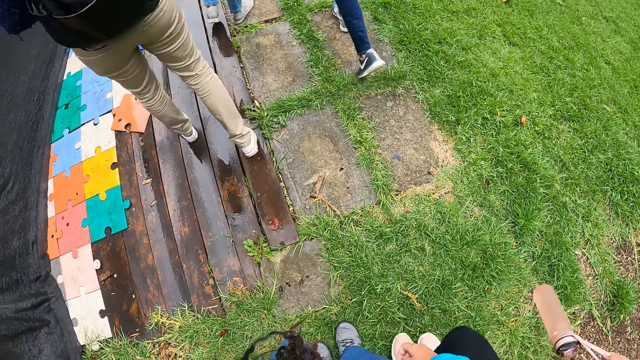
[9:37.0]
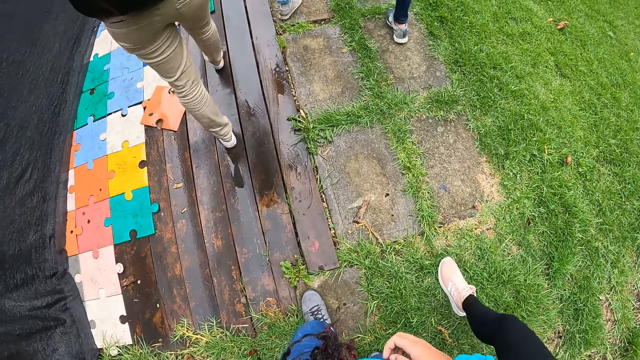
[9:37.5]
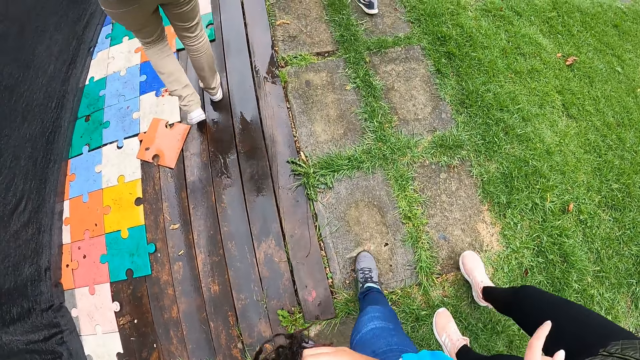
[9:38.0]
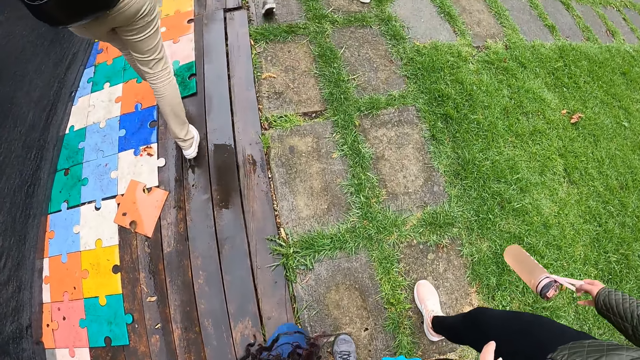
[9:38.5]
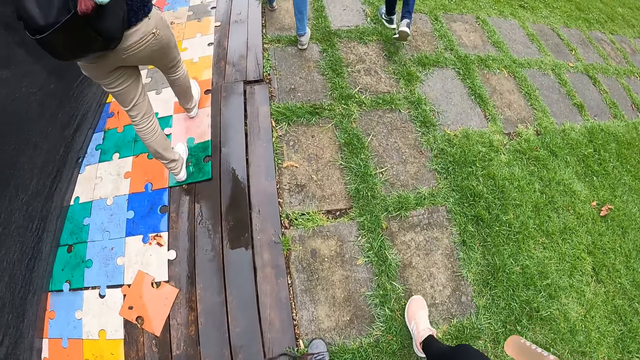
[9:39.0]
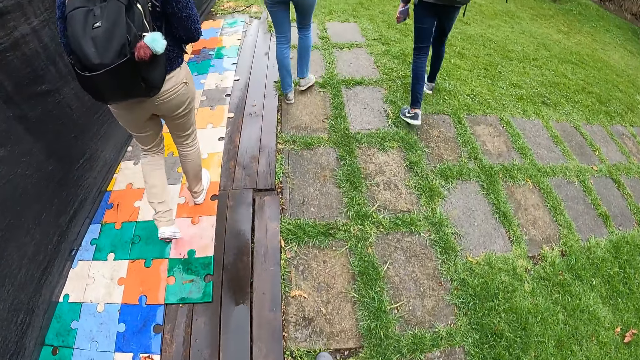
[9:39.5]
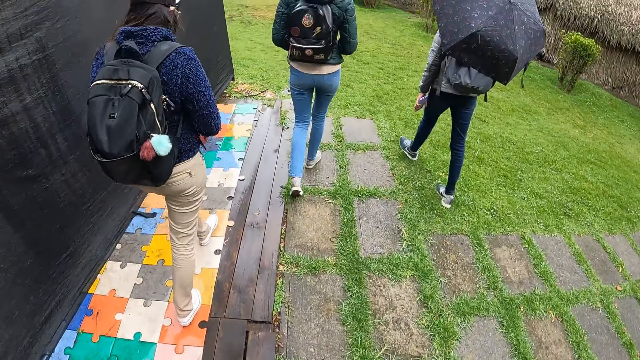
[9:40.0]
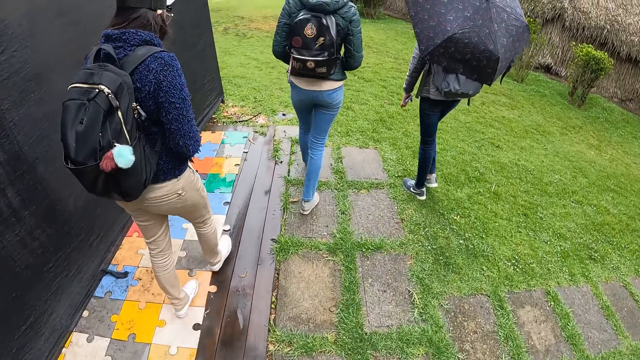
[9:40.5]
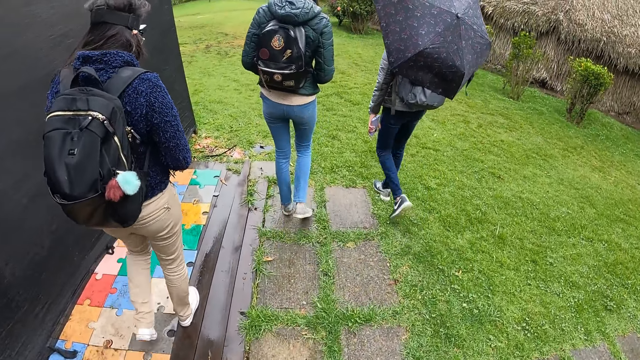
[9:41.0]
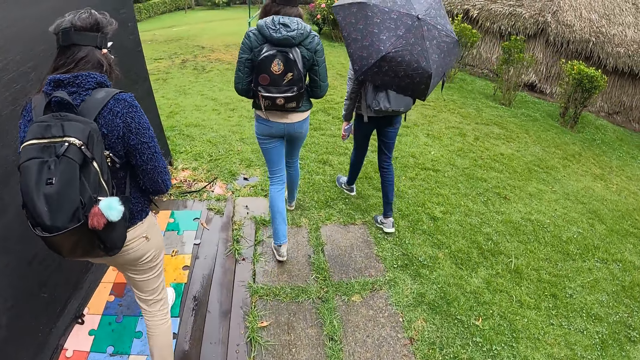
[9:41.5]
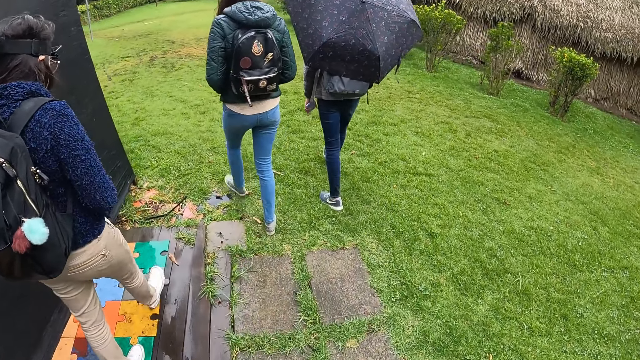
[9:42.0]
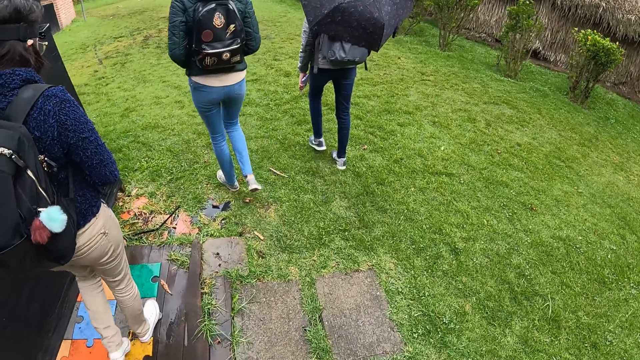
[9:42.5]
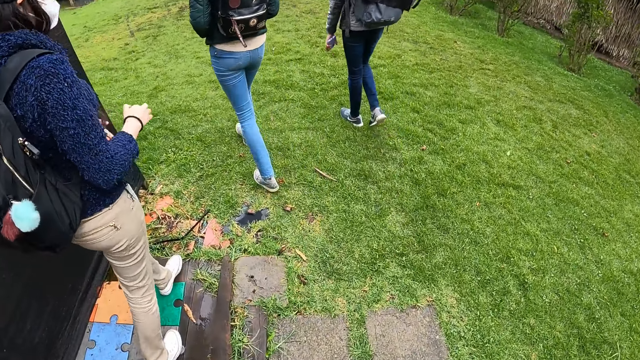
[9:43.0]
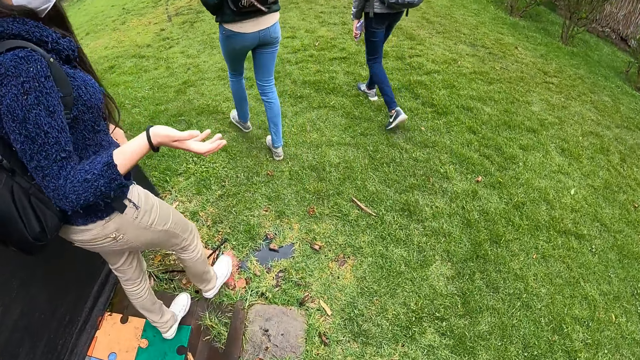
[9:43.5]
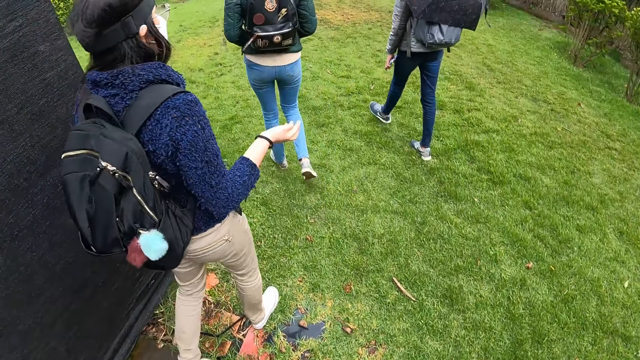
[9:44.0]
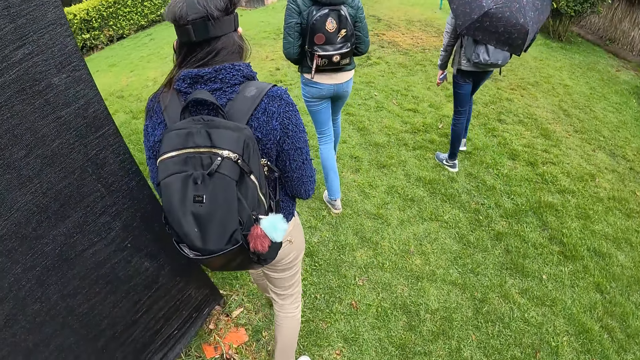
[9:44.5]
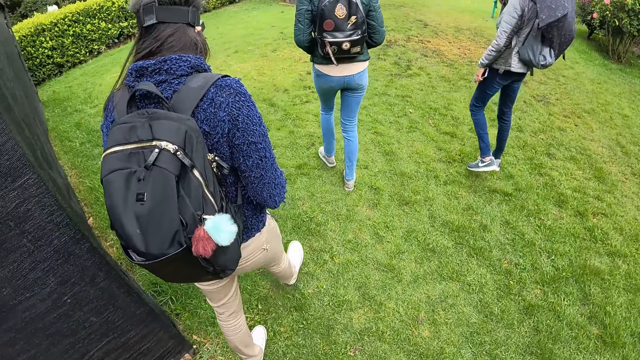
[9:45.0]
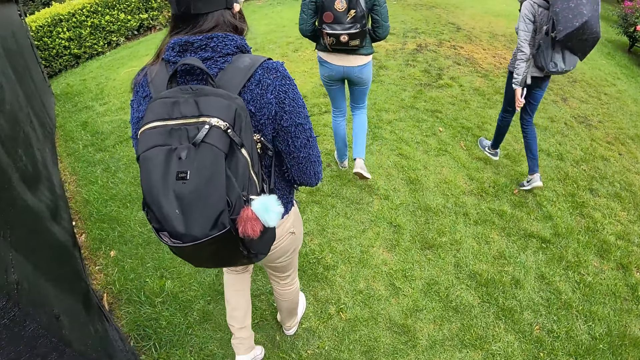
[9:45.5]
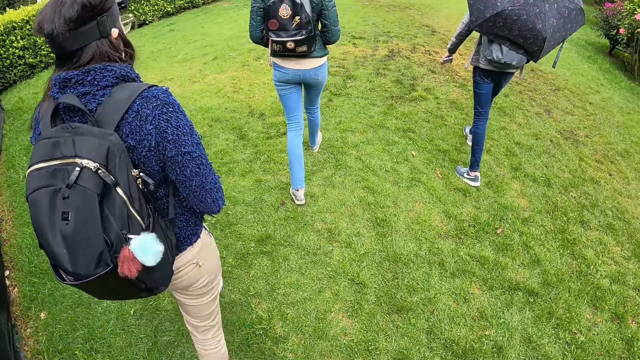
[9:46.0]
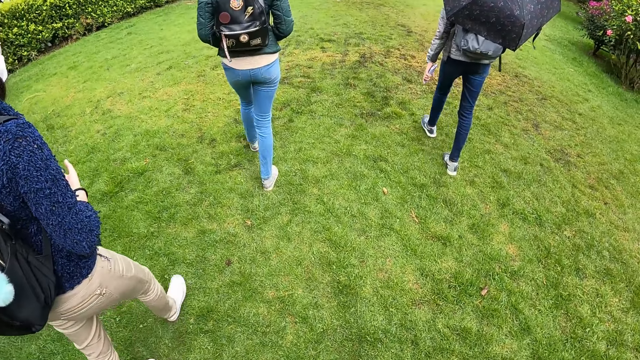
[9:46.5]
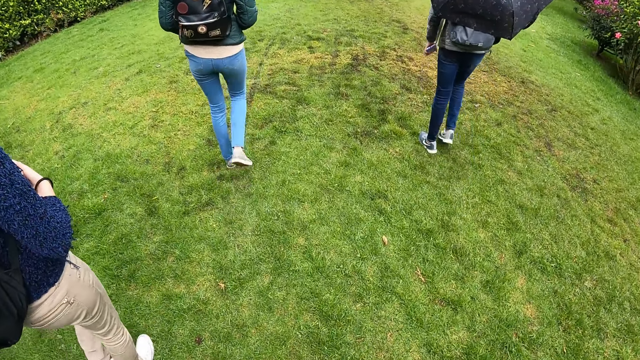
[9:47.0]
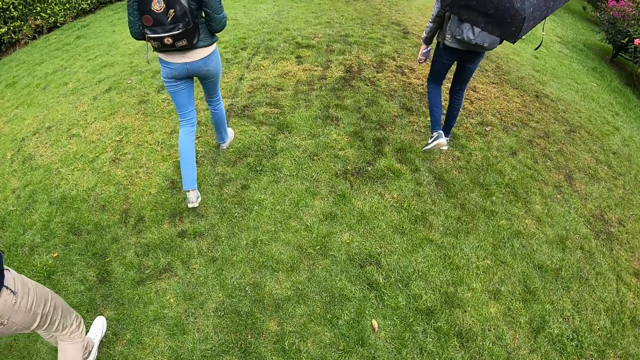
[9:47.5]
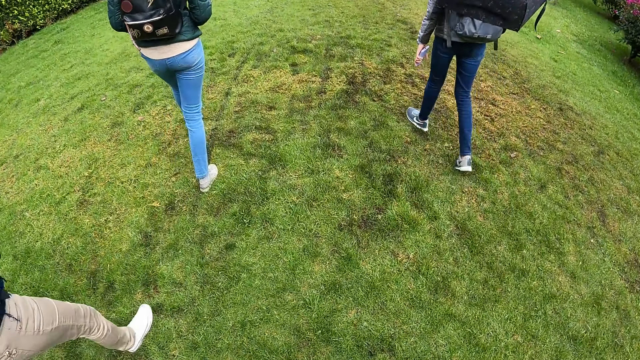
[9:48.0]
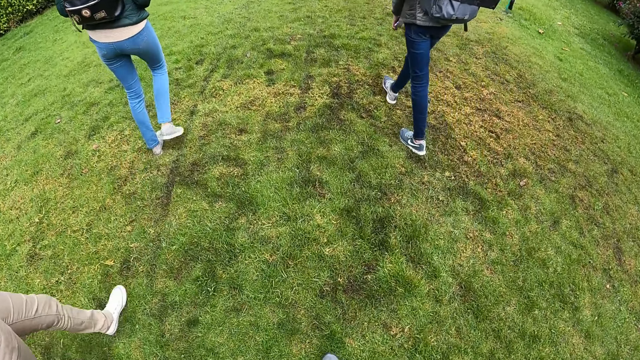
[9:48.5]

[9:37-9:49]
The camera wearer walks around the field. They interact with the woman.

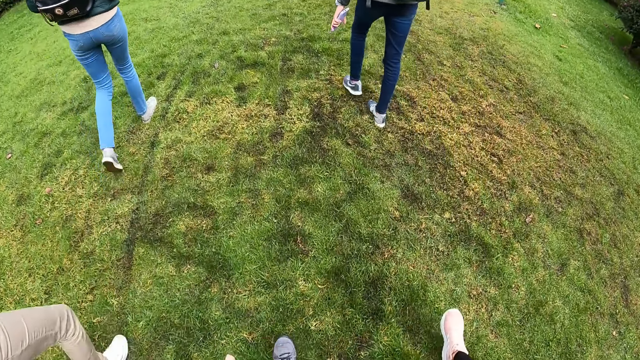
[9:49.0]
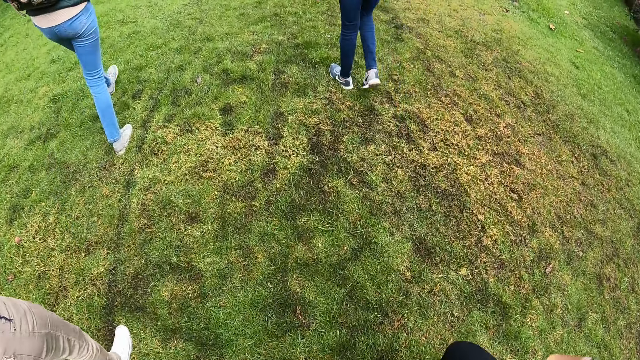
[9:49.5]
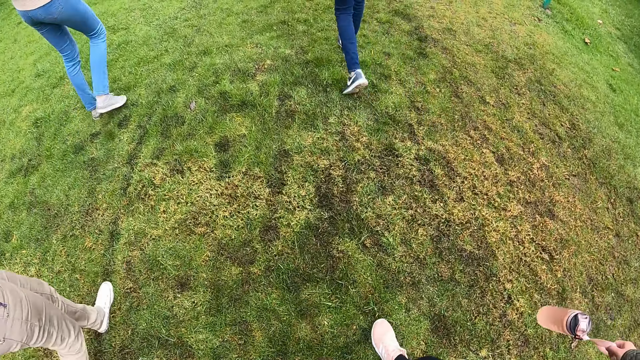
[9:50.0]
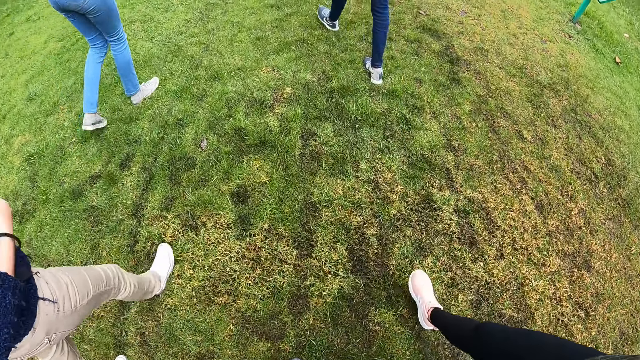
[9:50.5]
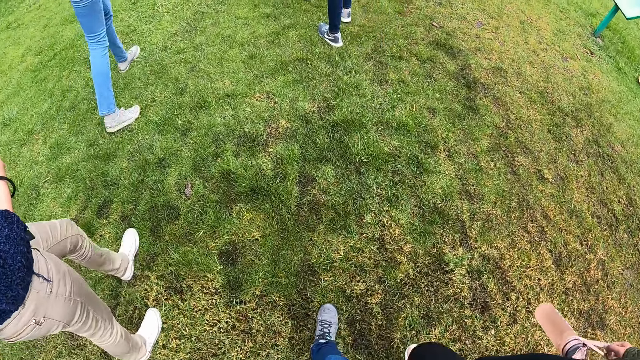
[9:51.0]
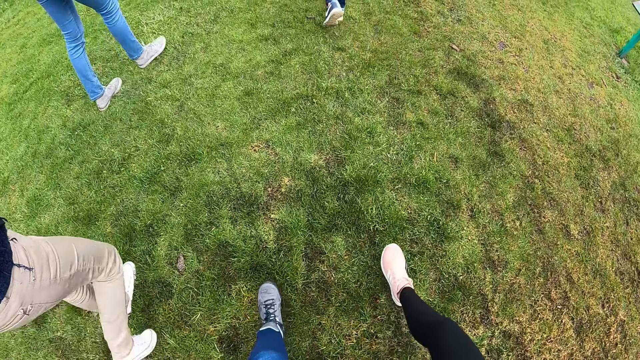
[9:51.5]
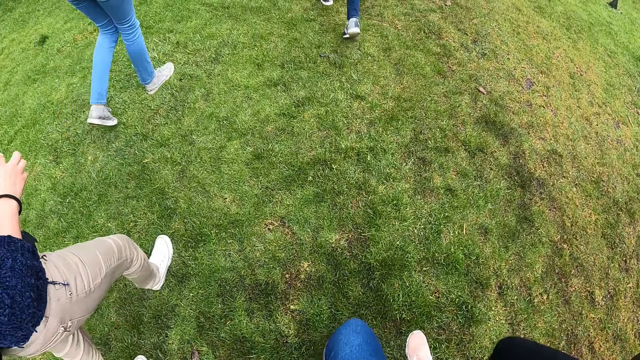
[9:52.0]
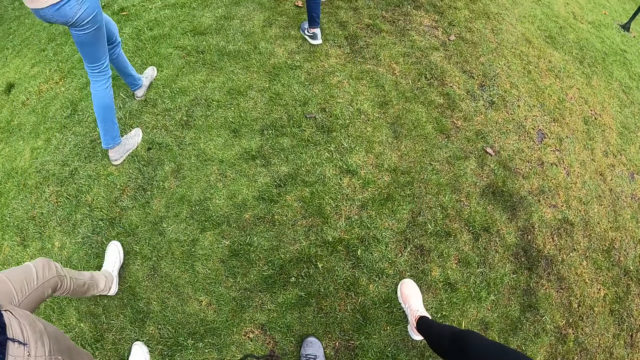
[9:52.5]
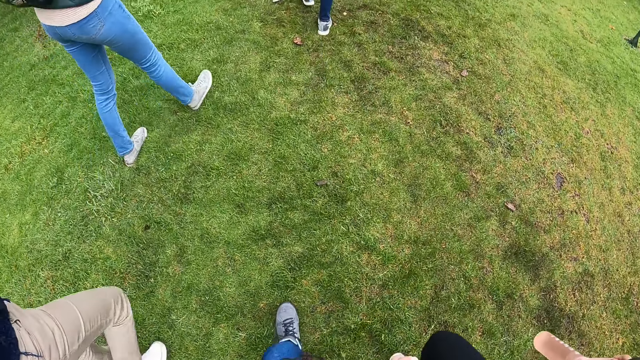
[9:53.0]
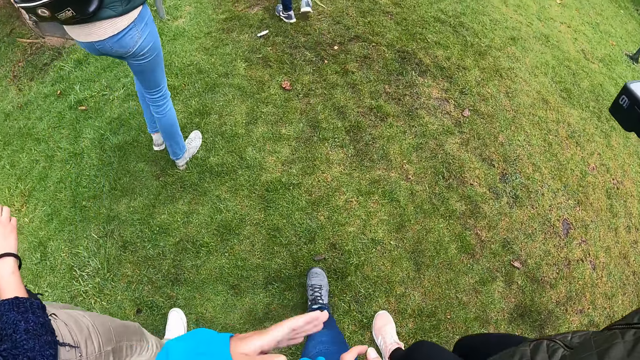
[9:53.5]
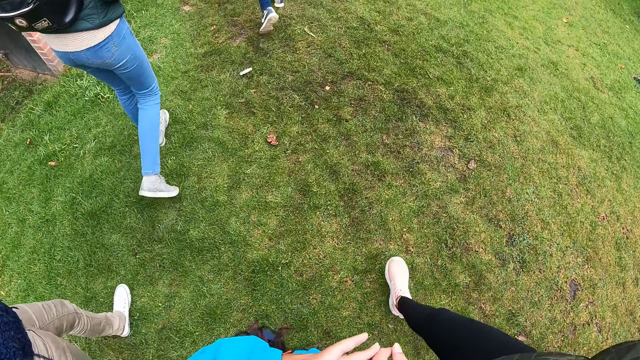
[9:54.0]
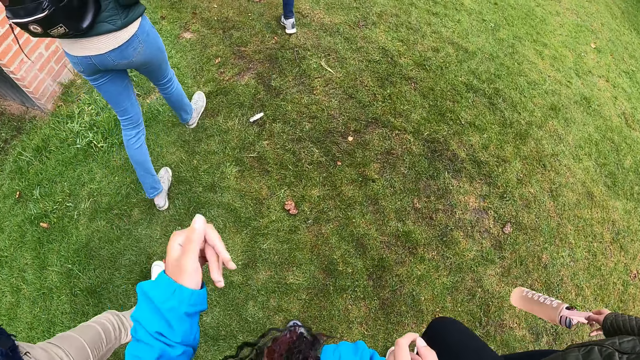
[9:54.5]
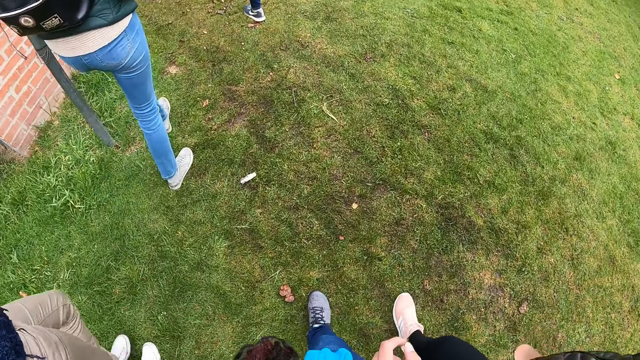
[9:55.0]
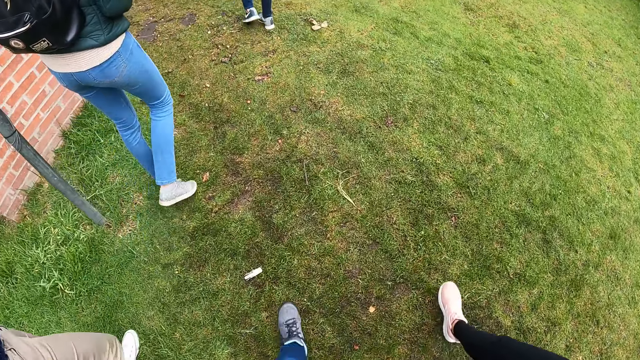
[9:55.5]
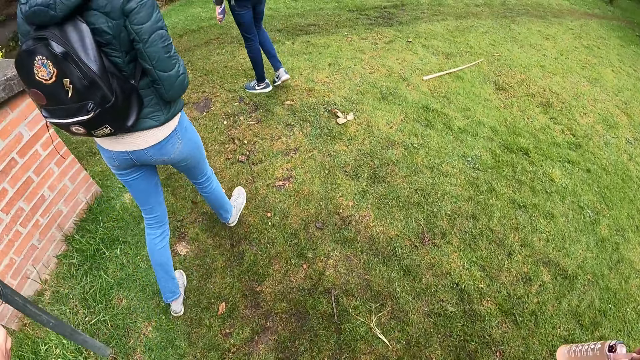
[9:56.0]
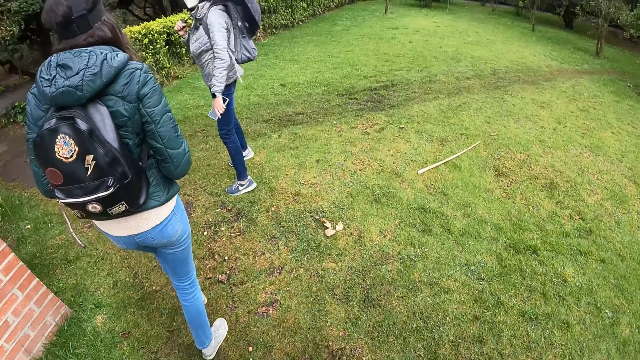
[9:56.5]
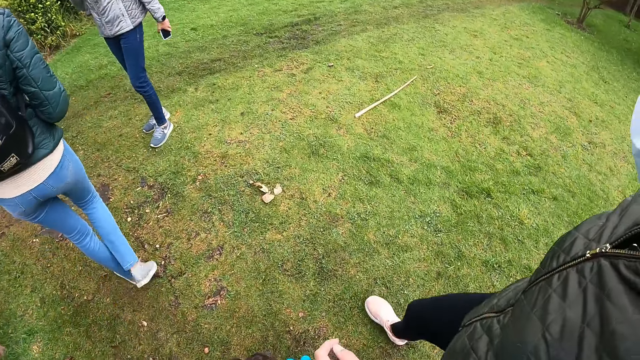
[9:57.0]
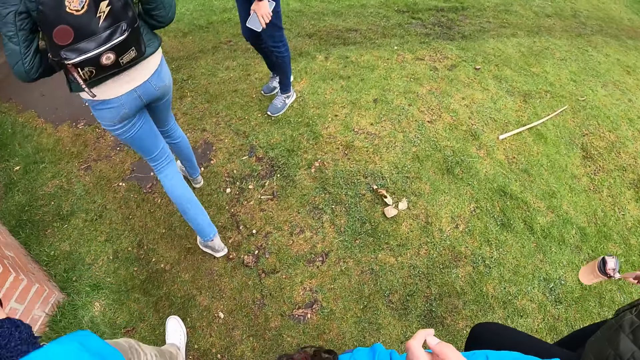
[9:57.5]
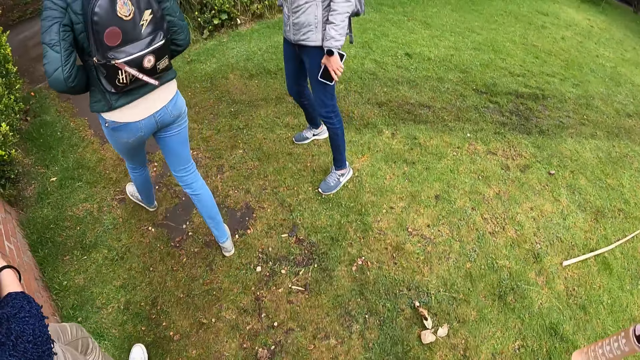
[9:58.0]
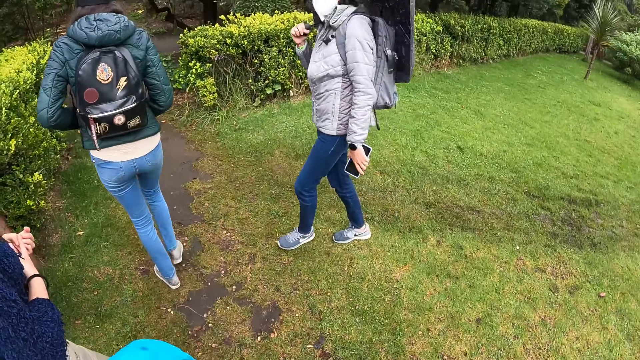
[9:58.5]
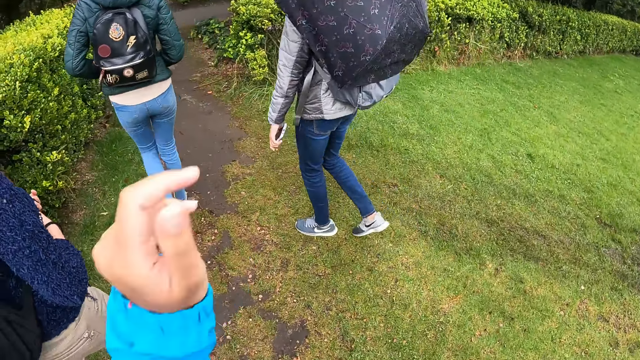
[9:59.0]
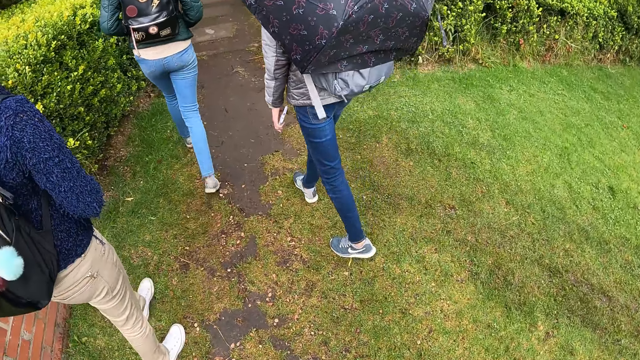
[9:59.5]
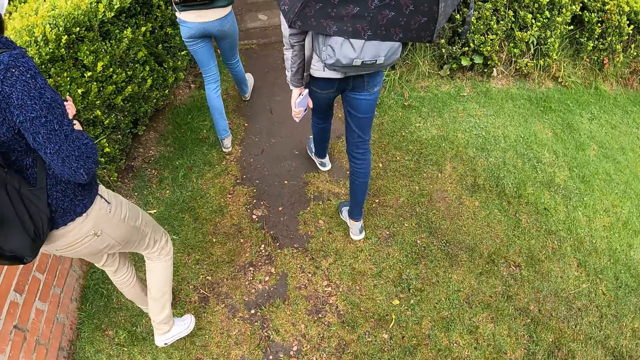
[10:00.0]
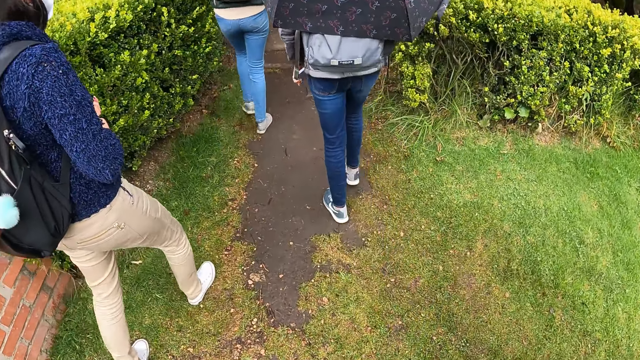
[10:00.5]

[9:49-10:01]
The camera wearer gesticulates with her hands. She interacts with the woman. She talks to a man.
